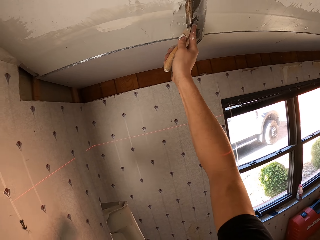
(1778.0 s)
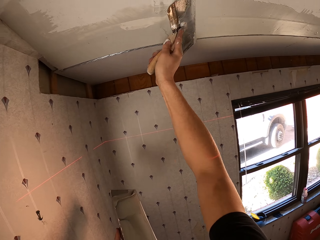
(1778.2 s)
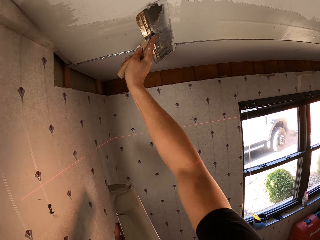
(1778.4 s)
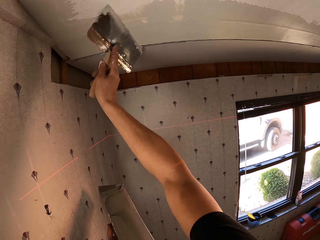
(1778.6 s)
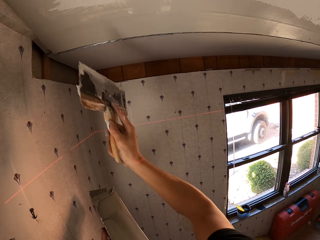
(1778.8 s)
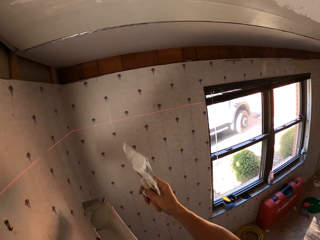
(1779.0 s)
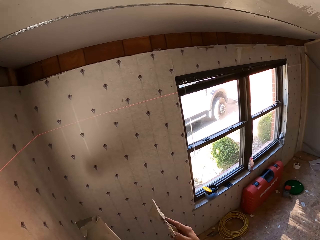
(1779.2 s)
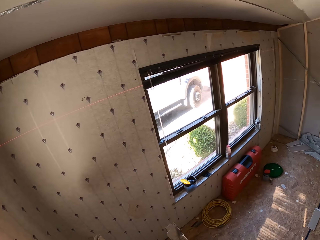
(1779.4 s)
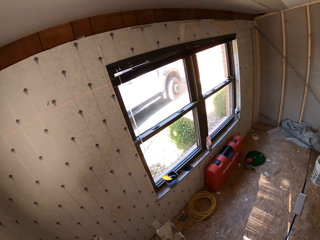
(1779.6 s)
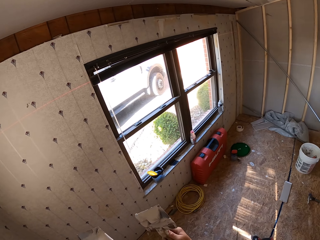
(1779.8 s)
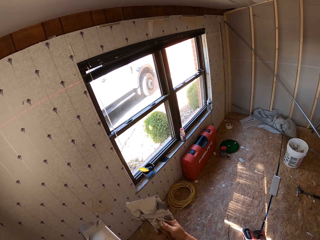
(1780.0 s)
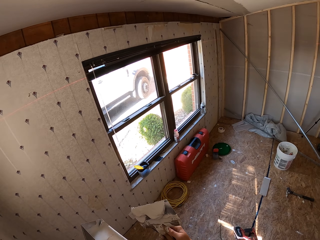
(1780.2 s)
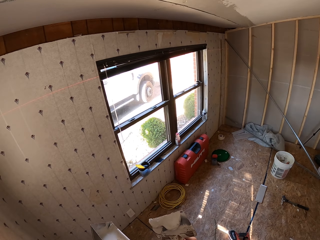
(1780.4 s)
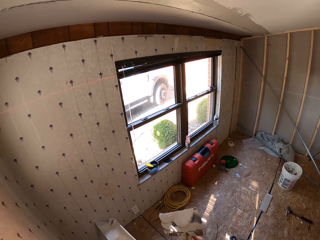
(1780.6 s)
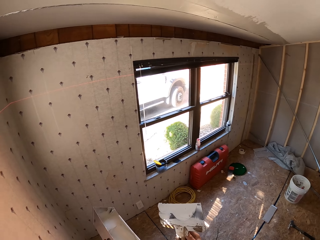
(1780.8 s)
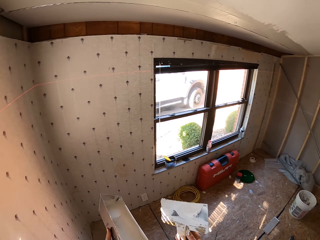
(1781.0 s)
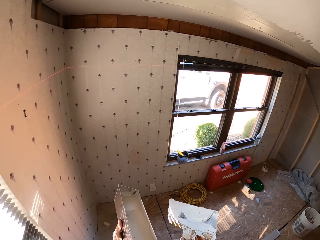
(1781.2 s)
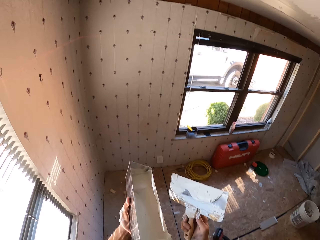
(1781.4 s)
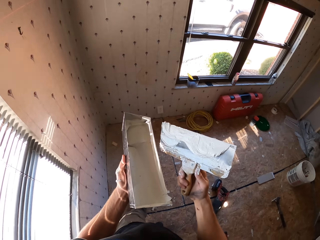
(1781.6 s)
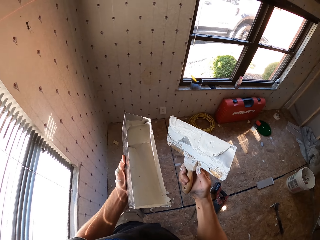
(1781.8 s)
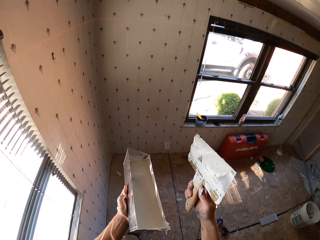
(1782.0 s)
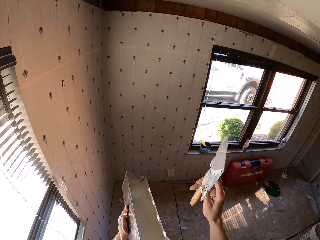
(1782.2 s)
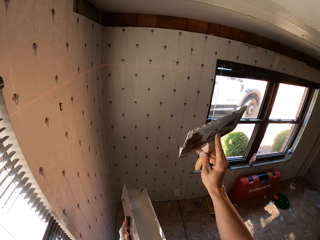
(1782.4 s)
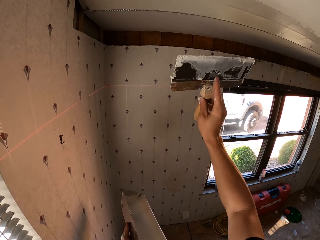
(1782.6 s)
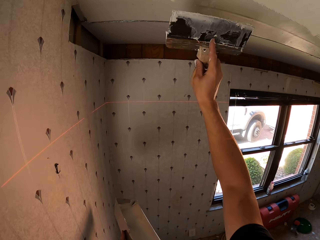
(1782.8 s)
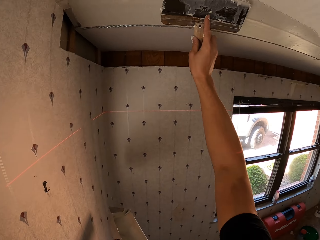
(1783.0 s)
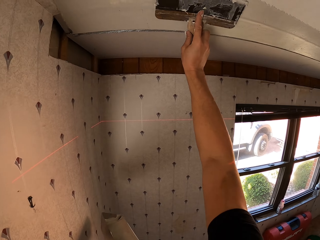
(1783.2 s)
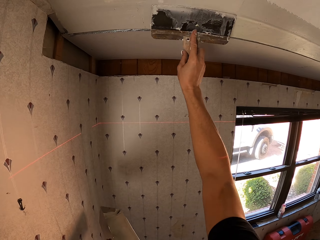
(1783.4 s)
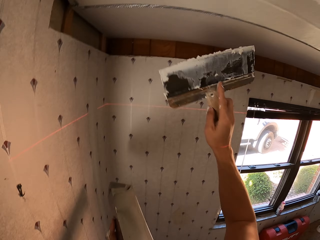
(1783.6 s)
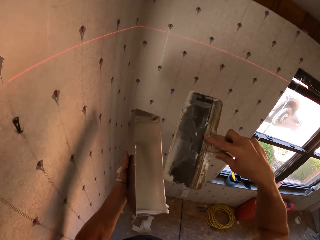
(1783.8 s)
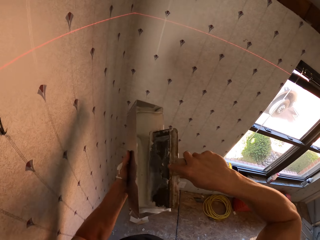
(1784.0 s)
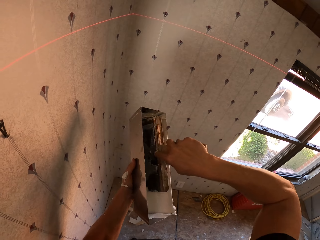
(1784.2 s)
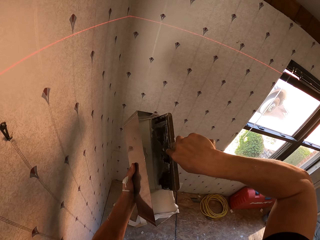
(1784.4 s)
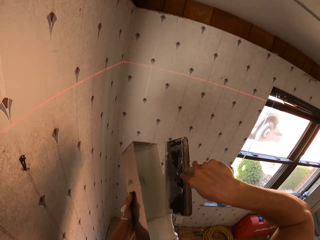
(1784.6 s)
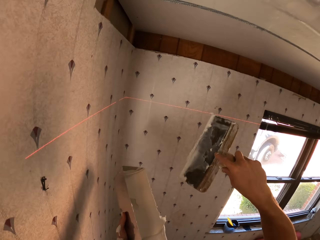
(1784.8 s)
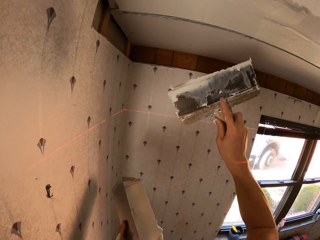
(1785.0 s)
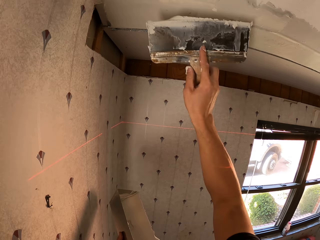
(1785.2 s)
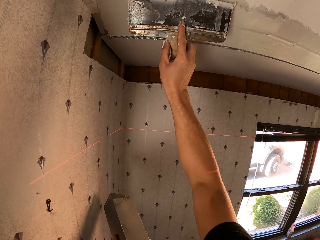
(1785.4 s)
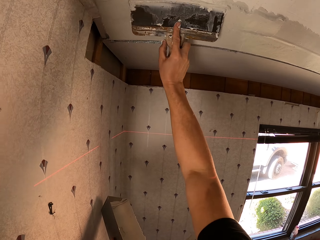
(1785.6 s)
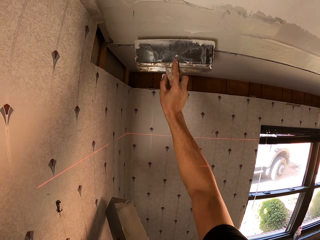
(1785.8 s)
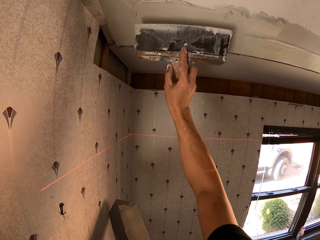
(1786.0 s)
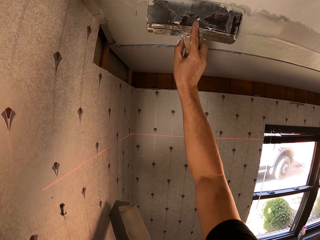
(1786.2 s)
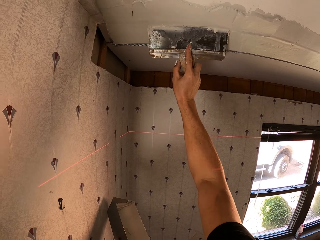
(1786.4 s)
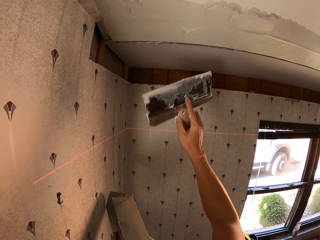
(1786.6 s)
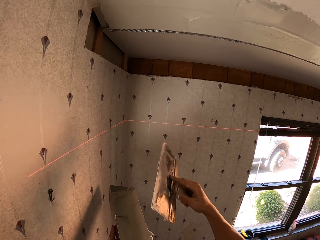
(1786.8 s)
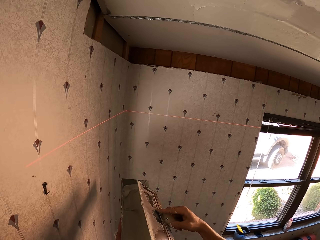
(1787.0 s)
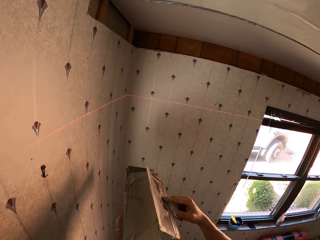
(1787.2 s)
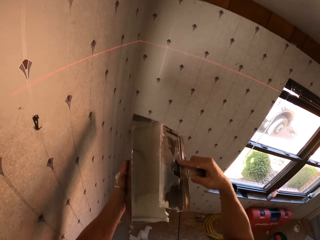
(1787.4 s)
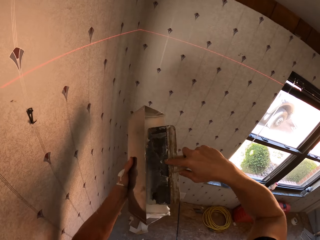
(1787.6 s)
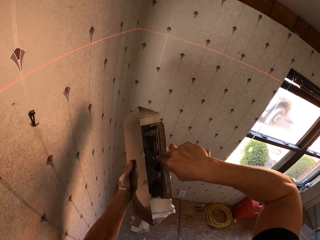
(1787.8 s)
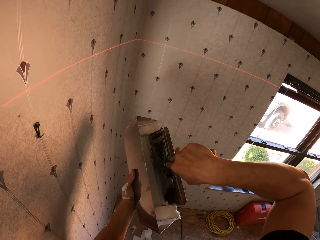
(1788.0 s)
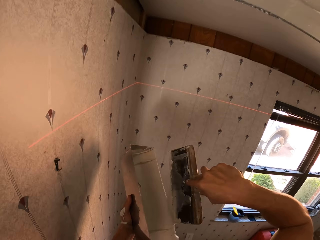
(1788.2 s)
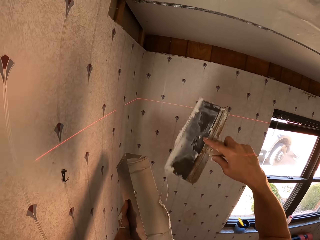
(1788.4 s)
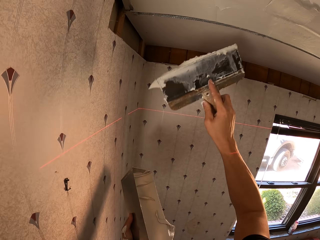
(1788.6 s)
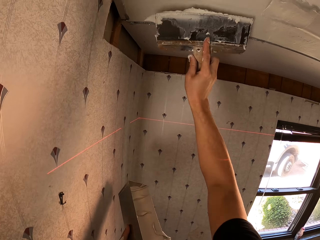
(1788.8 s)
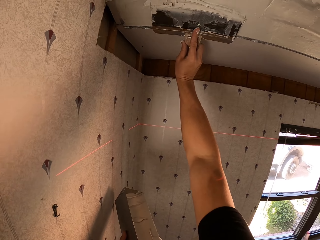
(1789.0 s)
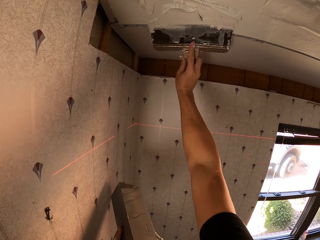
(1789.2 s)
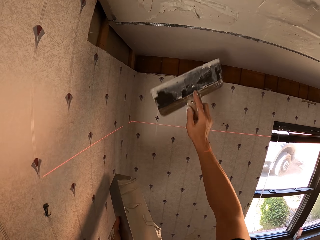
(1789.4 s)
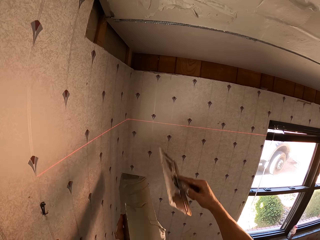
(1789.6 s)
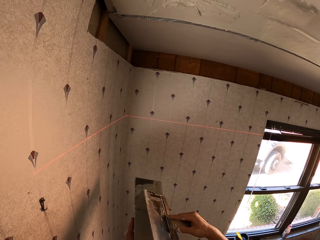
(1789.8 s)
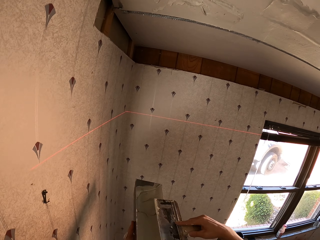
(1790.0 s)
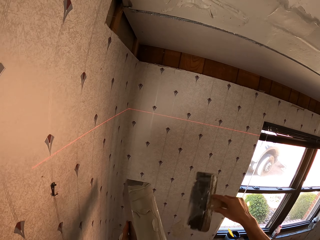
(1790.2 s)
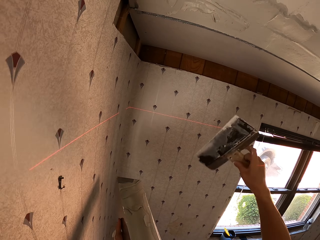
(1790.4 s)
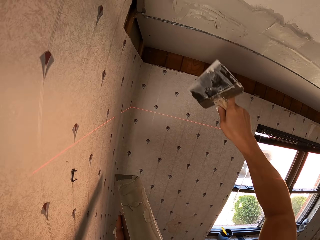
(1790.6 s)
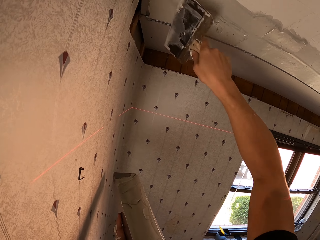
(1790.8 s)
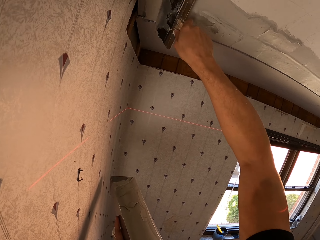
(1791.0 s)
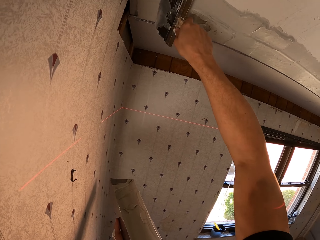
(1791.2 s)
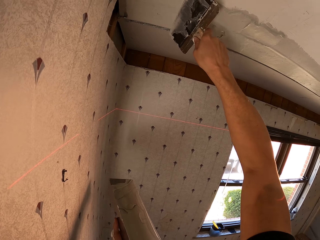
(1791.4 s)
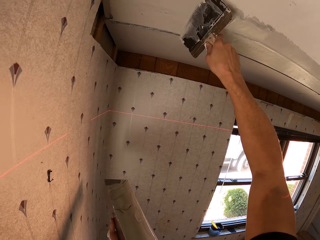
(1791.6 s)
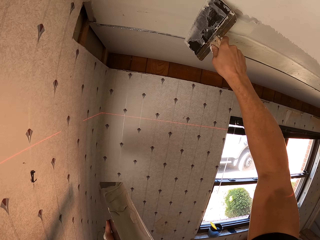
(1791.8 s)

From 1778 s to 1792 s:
The camera wearer wipes the paint on the paint container. They paint on the ceiling board. They wipe the paint on the paint container. They scoop the paint from the container. They paint on the ceiling board. They wipe the paint on the paint container.

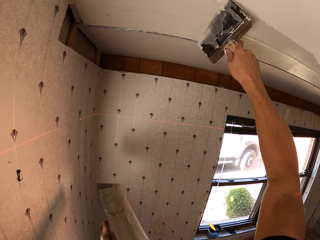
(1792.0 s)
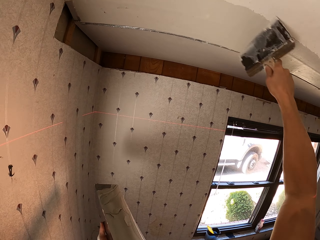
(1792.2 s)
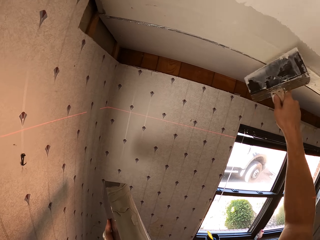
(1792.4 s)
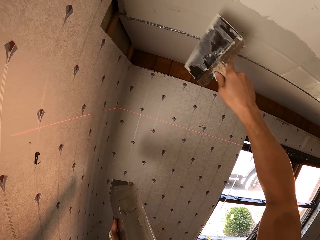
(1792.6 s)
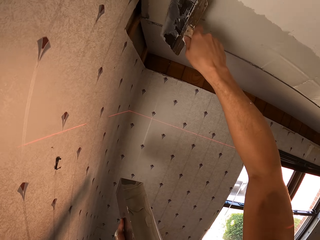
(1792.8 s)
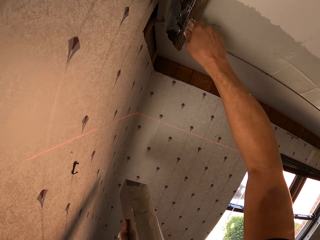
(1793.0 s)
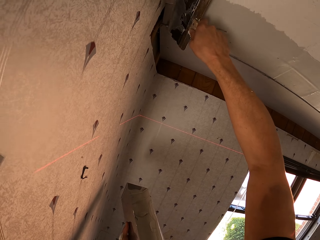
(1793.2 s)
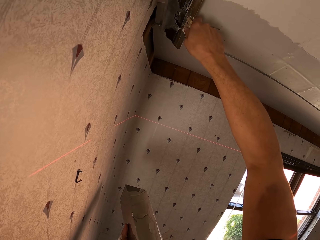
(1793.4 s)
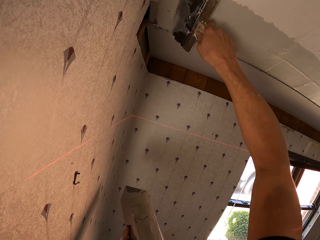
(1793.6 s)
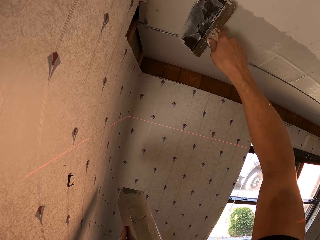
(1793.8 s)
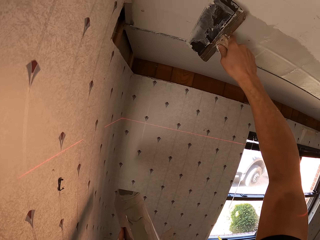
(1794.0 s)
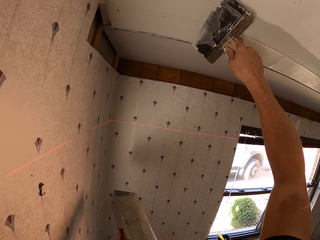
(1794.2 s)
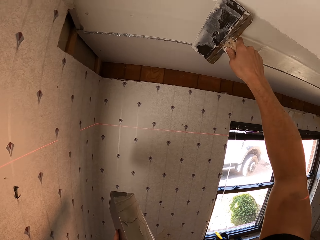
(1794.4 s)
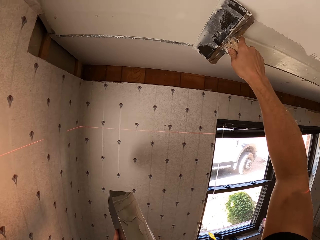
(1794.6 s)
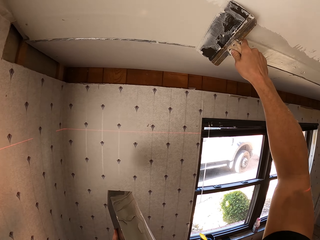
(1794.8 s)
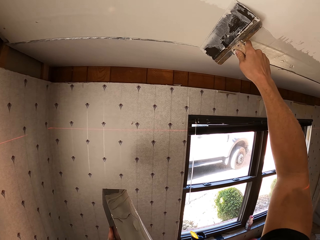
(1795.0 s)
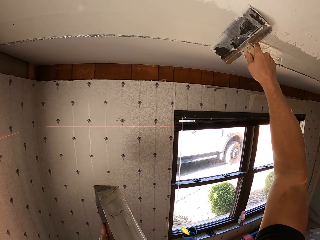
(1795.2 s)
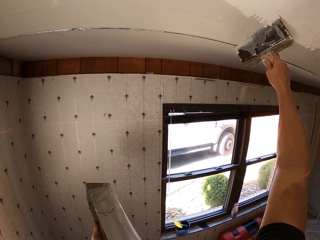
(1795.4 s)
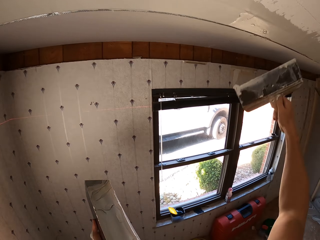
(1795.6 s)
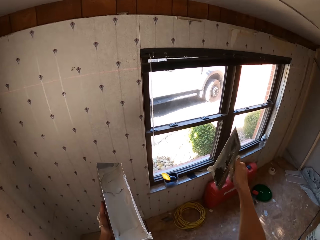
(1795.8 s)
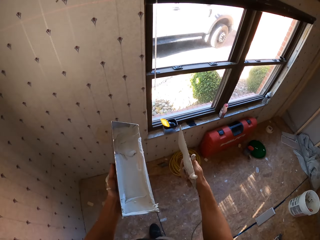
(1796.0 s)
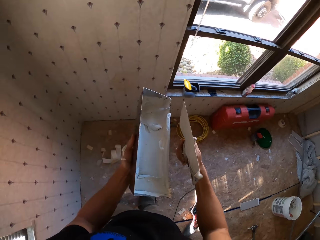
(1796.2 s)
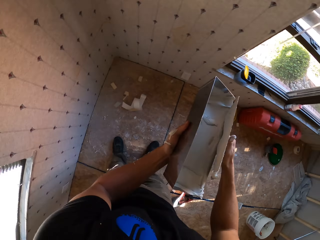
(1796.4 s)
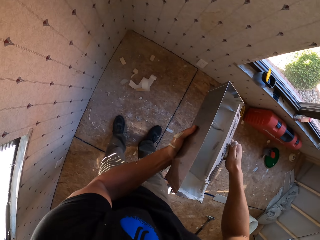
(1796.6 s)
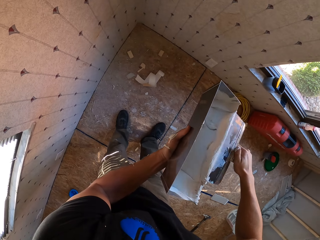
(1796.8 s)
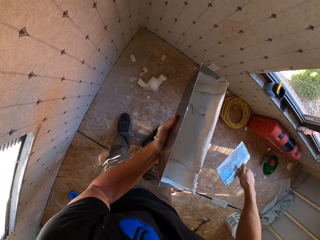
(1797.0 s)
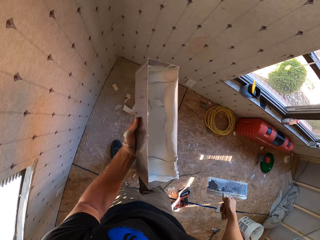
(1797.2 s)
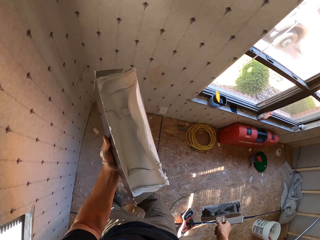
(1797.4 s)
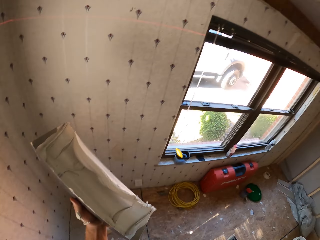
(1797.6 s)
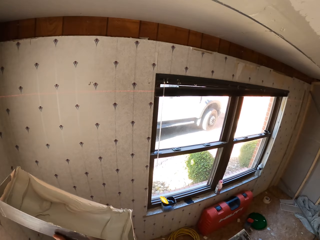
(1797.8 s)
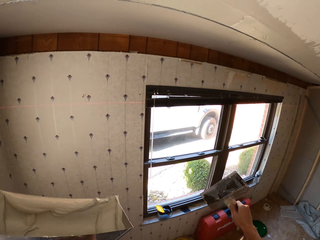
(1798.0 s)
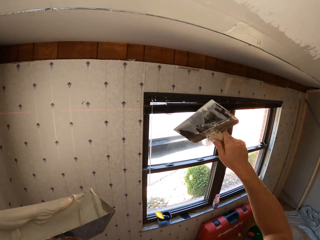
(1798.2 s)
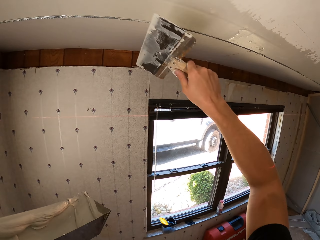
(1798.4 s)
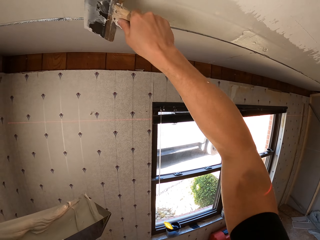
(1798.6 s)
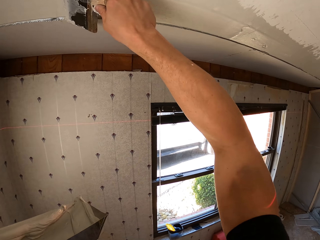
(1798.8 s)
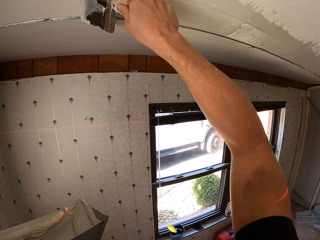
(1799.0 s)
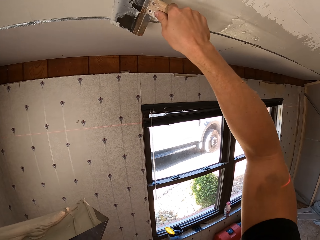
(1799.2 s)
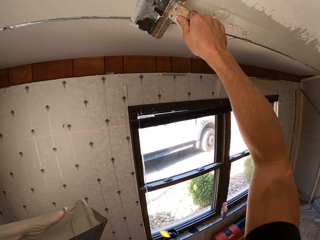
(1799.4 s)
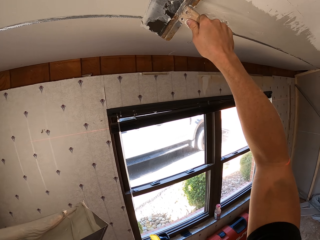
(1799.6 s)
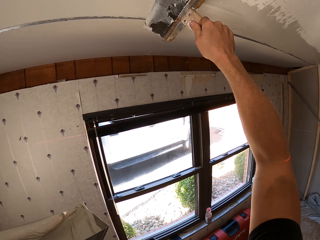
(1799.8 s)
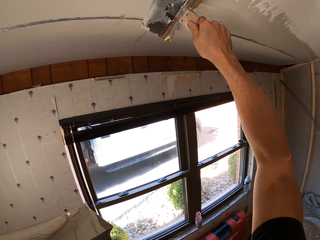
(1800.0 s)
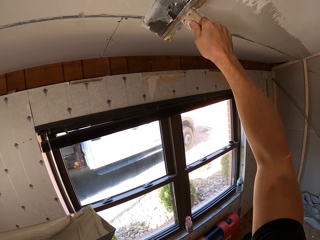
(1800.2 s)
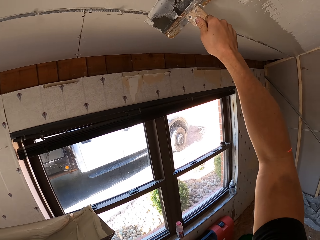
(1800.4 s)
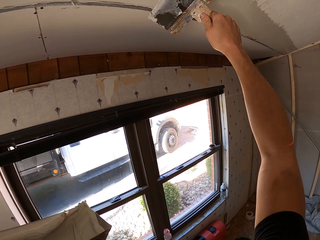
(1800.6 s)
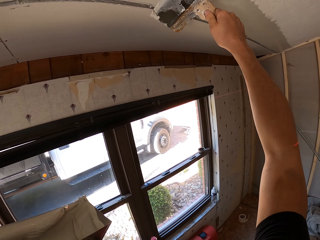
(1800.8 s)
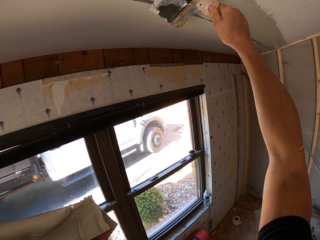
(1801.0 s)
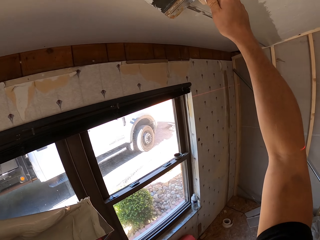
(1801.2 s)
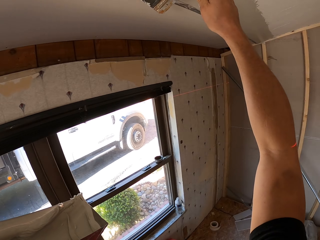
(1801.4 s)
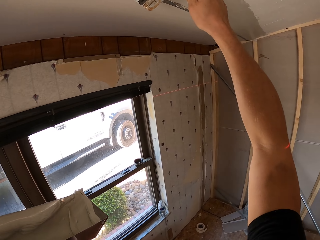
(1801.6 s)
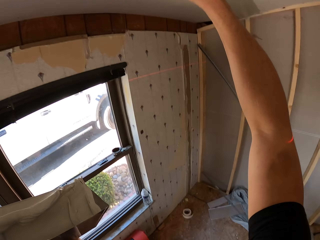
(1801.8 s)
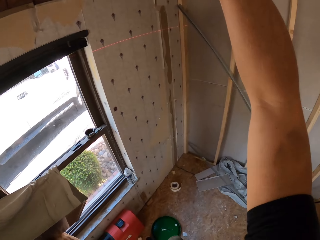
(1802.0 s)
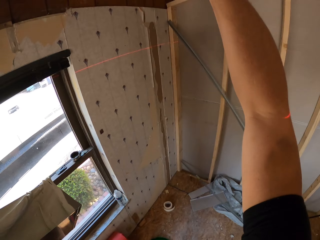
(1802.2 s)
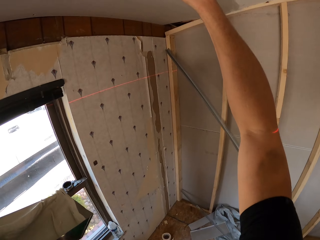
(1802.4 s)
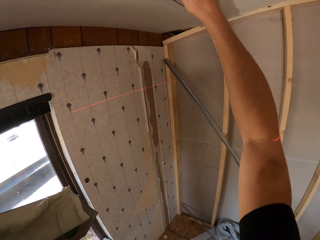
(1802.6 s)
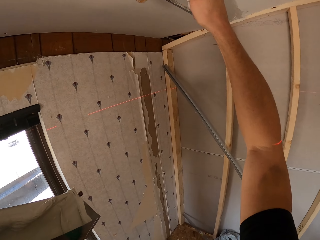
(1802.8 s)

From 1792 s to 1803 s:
The camera wearer paints on the ceiling board. They wipe the paint on the paint container. They paint on the ceiling board.
